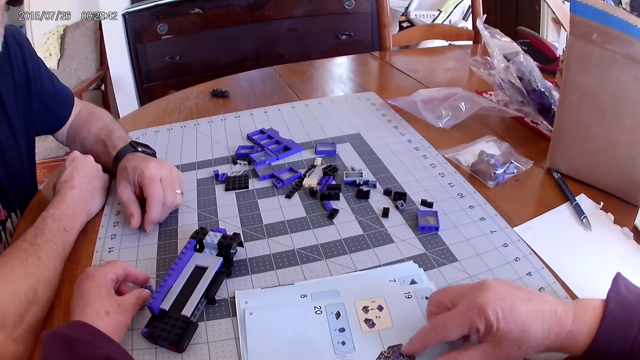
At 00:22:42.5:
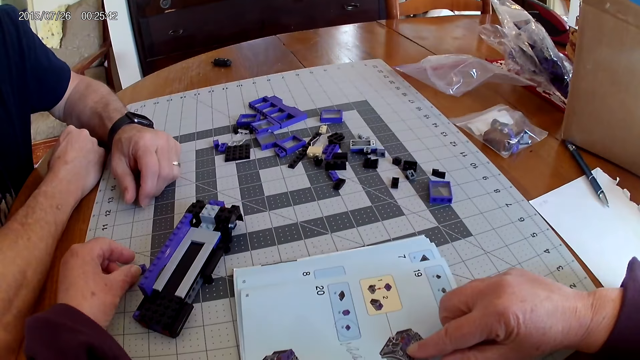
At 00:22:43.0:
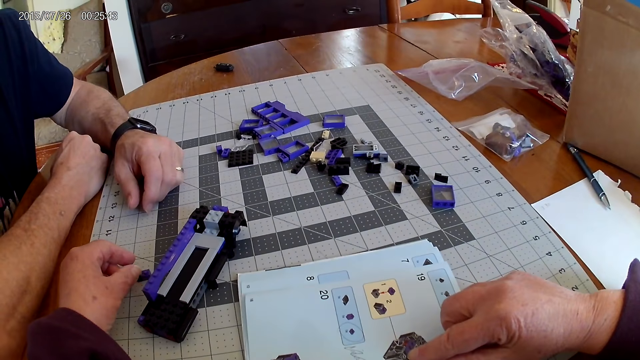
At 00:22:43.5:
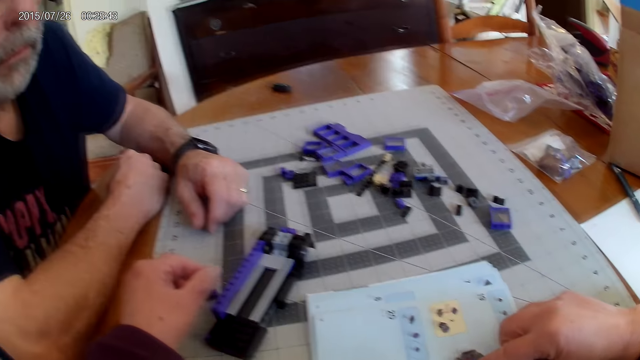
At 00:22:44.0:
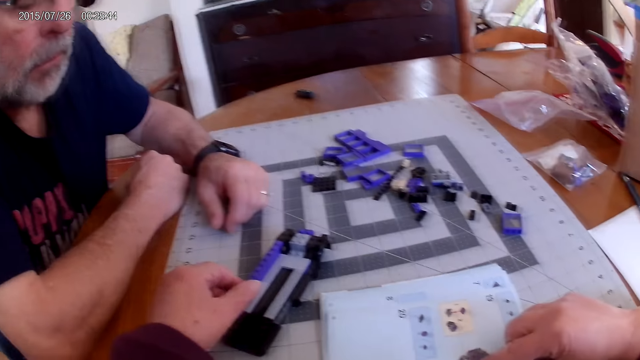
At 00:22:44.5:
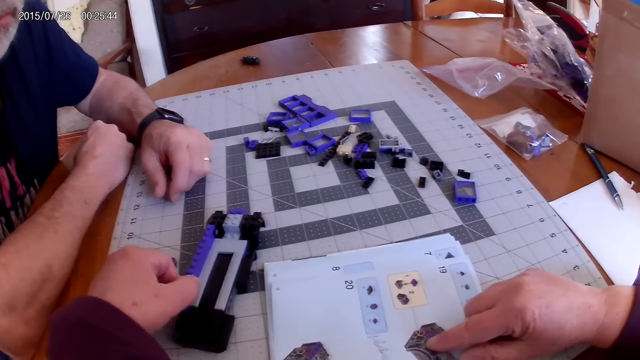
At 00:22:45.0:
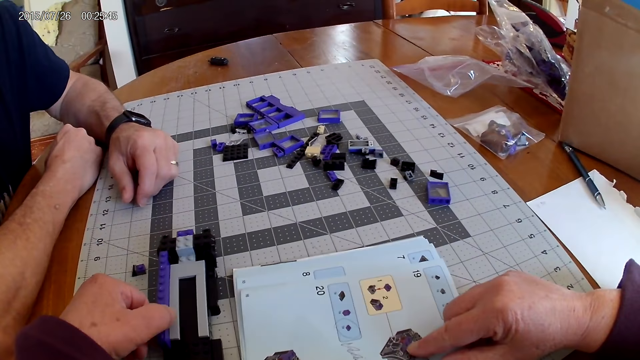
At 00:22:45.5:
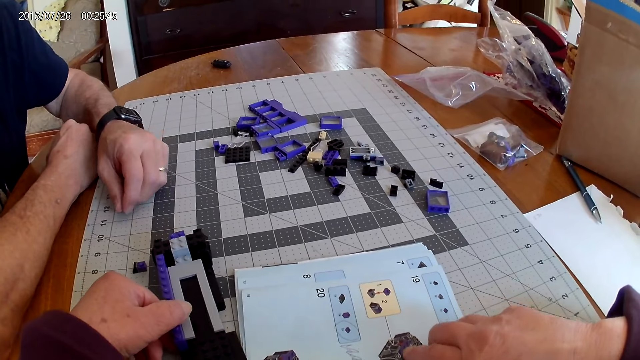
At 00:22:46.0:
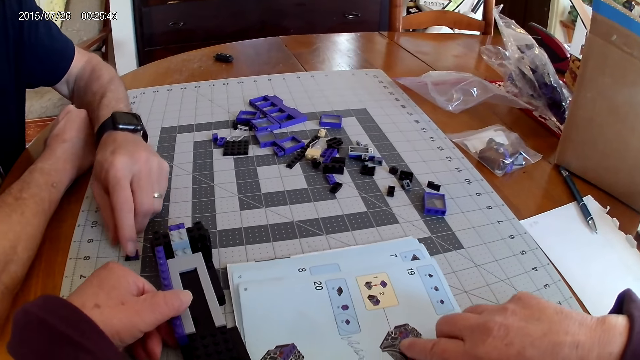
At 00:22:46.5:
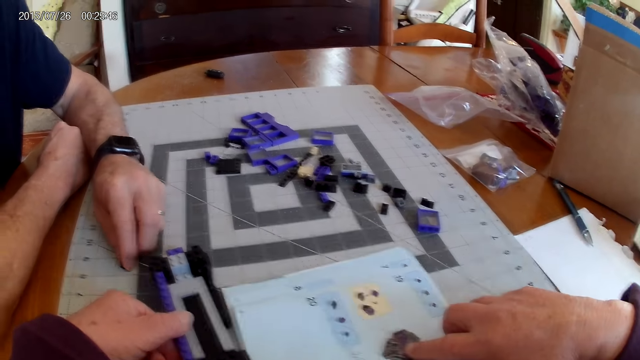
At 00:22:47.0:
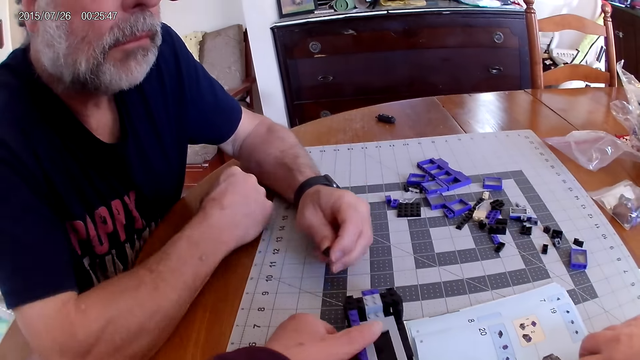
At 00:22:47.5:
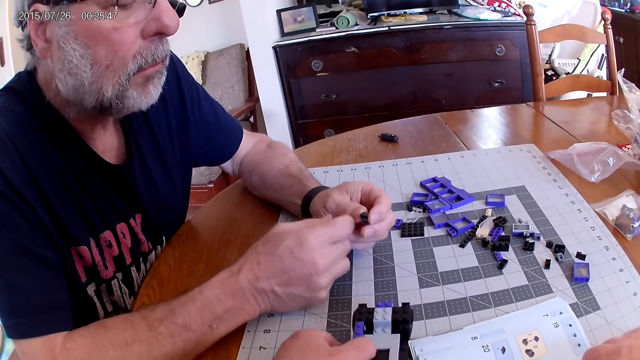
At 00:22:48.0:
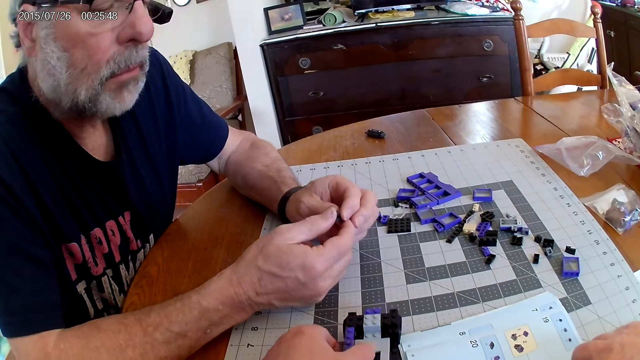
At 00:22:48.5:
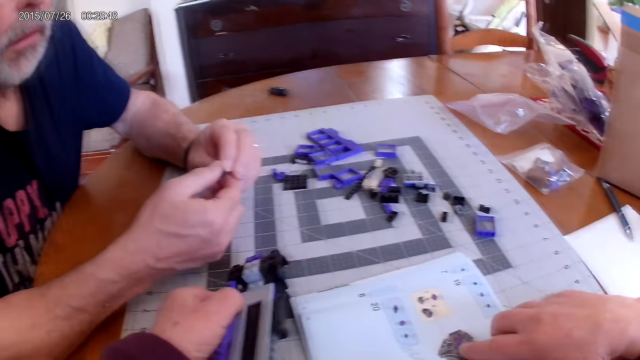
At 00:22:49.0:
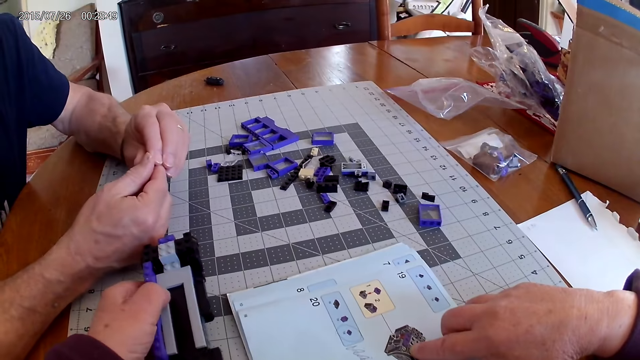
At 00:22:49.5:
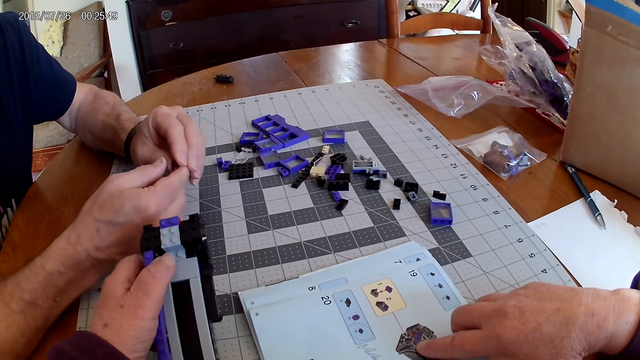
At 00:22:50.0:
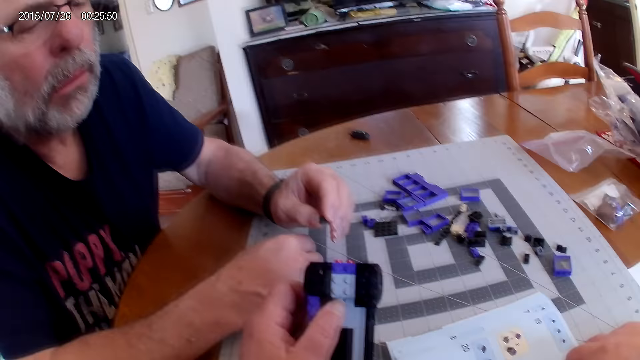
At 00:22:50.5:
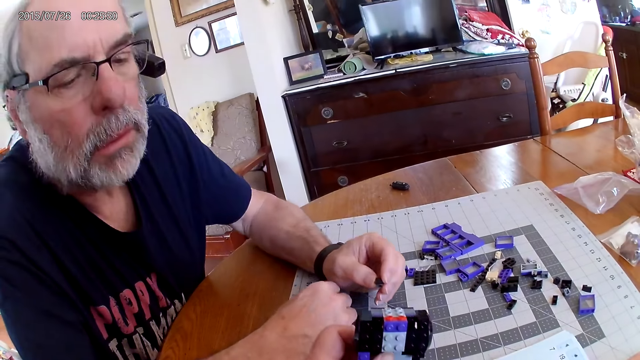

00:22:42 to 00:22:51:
The camera wearer looks at the manual instructional book. They move the plastic model. A male picks the device part from the table.

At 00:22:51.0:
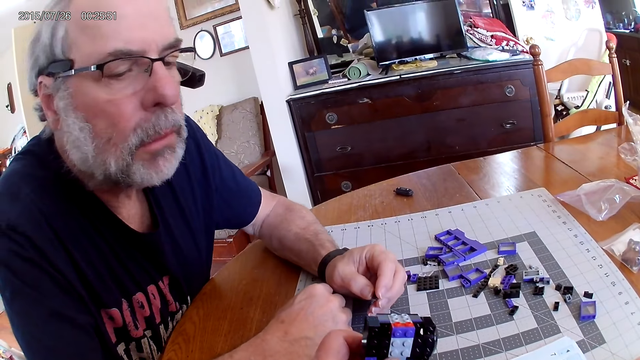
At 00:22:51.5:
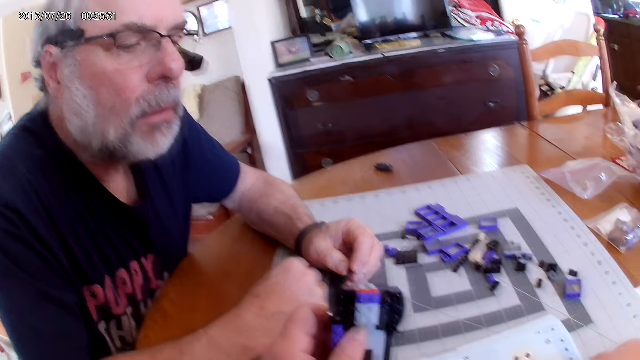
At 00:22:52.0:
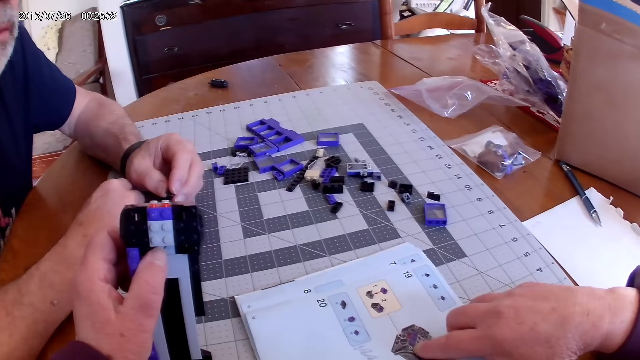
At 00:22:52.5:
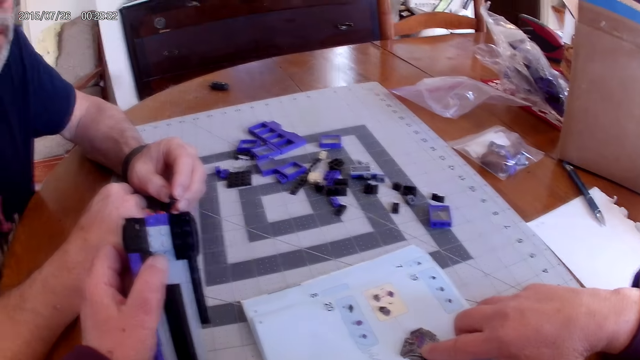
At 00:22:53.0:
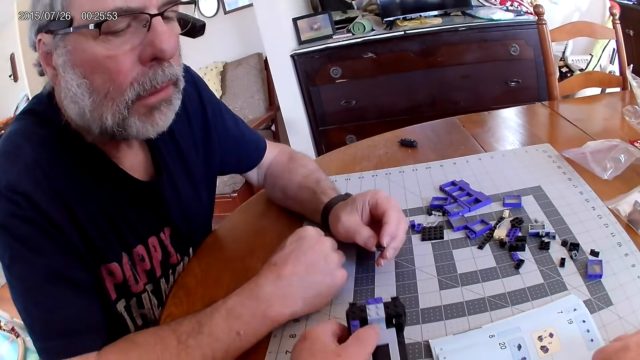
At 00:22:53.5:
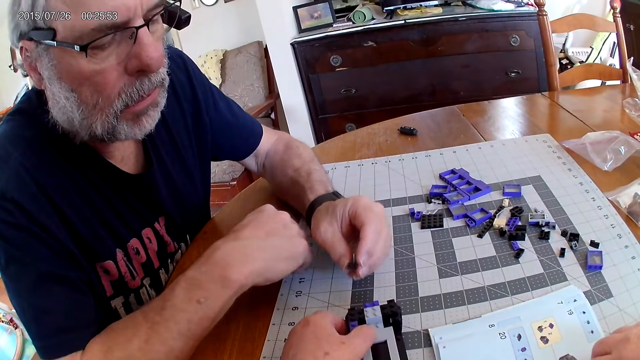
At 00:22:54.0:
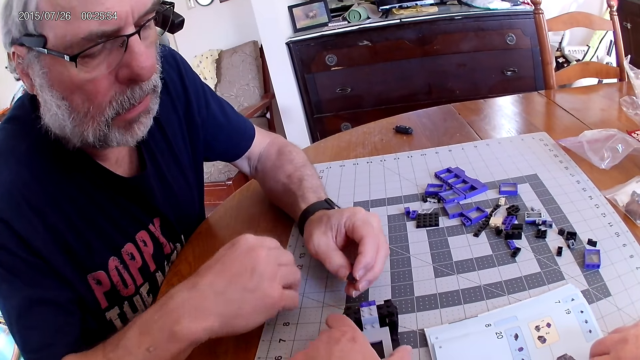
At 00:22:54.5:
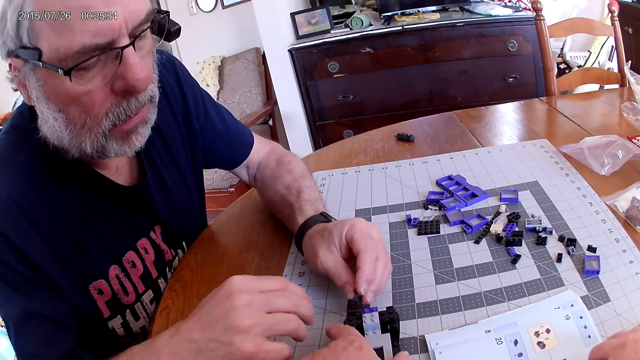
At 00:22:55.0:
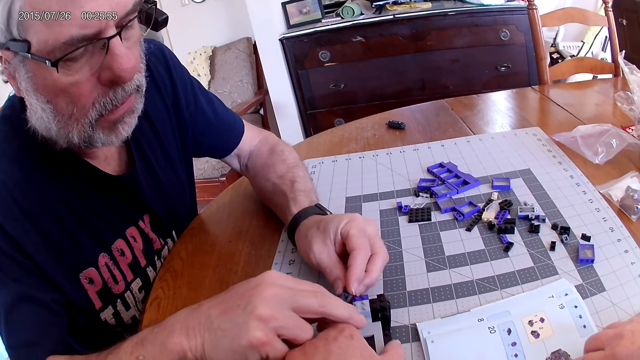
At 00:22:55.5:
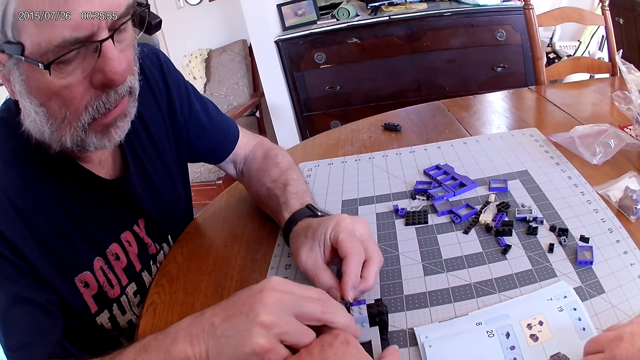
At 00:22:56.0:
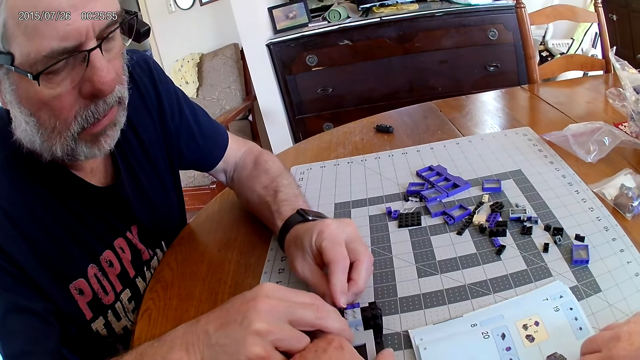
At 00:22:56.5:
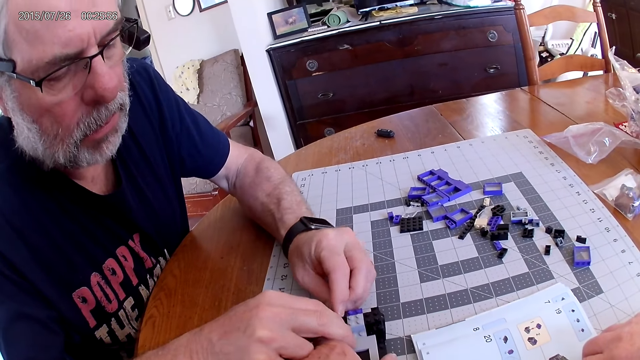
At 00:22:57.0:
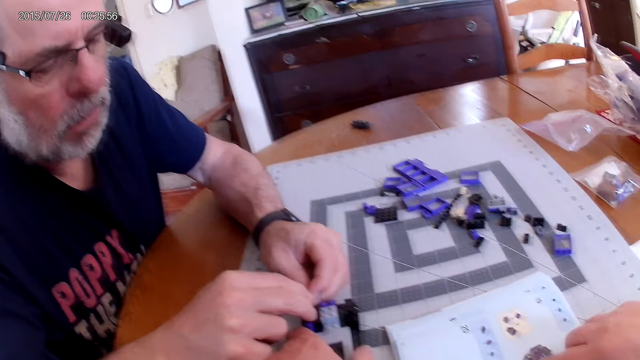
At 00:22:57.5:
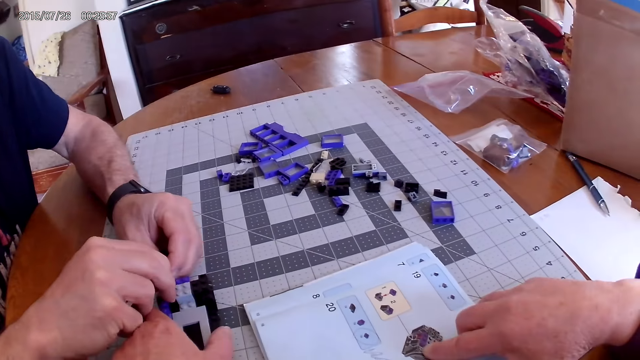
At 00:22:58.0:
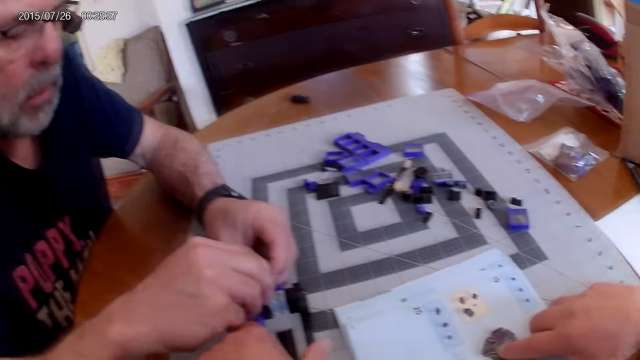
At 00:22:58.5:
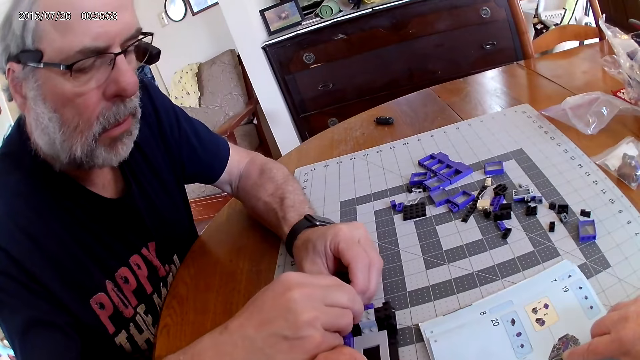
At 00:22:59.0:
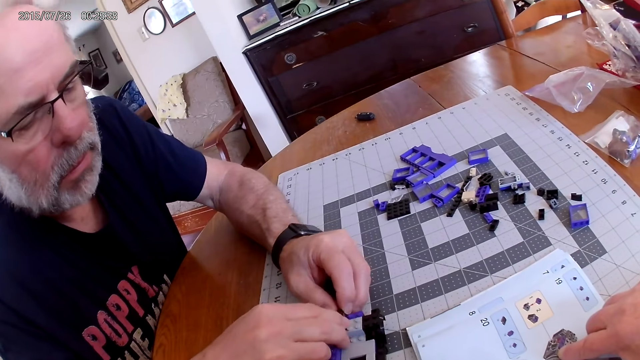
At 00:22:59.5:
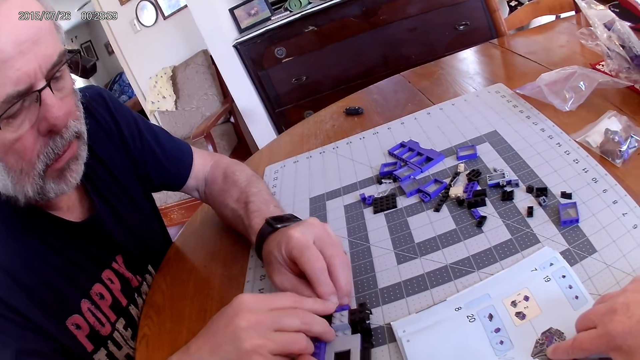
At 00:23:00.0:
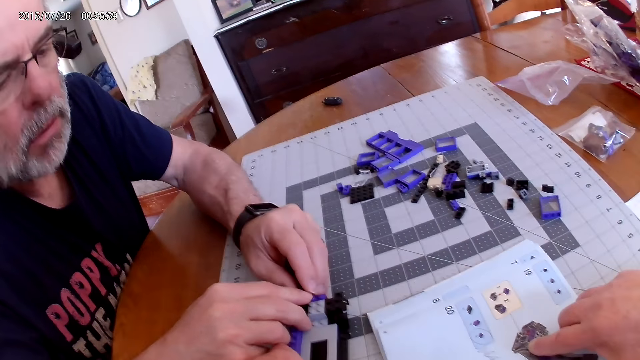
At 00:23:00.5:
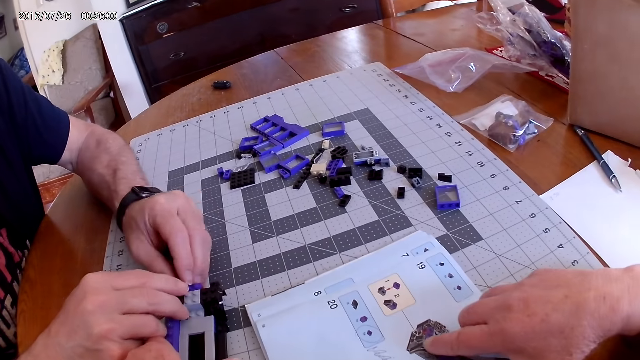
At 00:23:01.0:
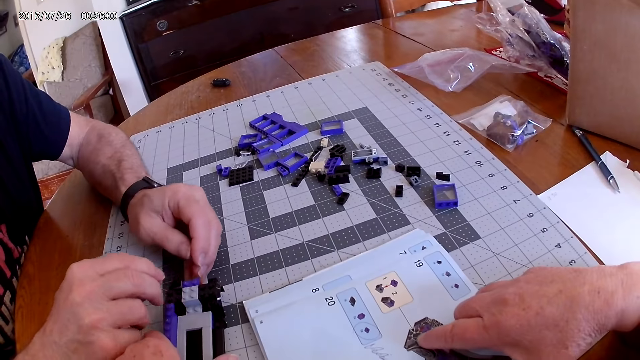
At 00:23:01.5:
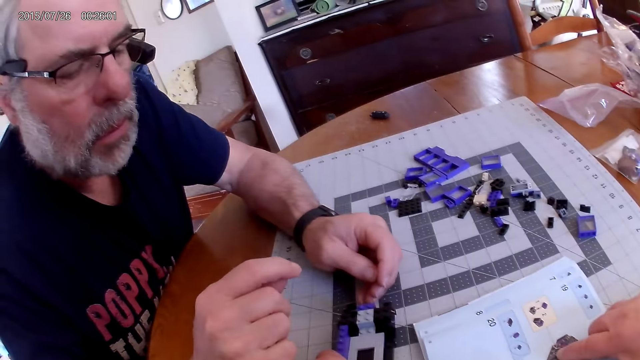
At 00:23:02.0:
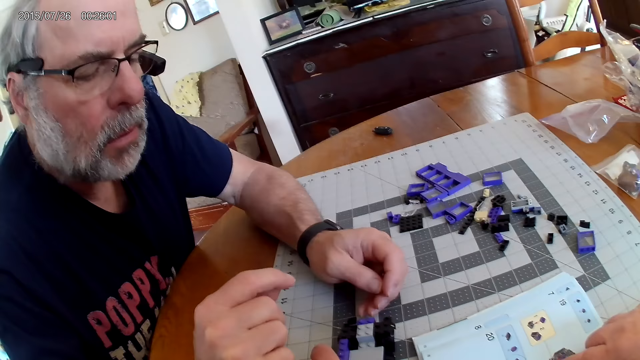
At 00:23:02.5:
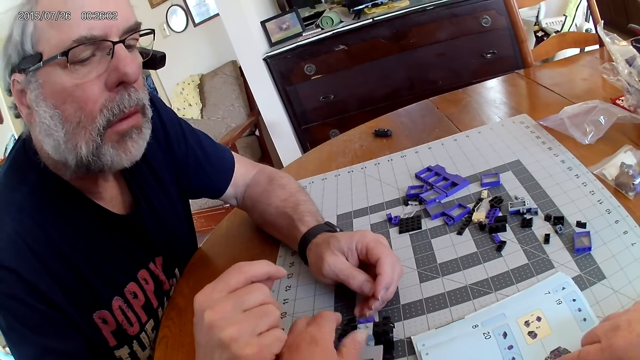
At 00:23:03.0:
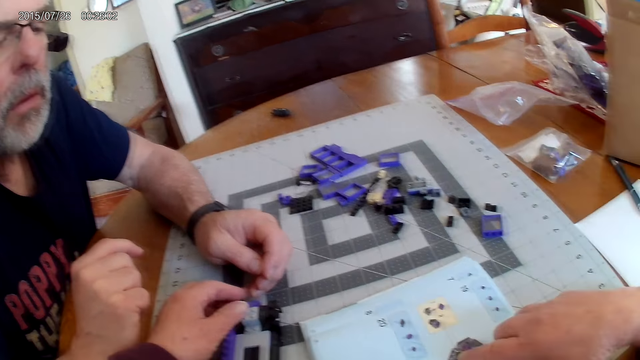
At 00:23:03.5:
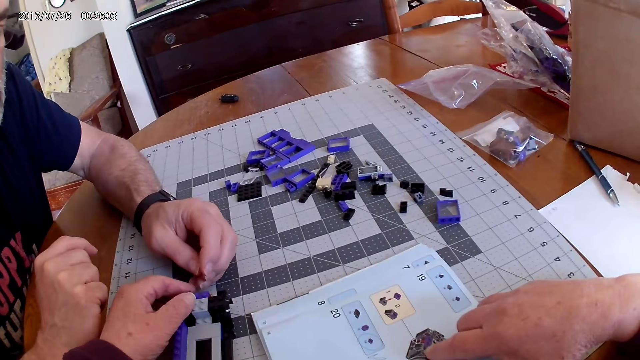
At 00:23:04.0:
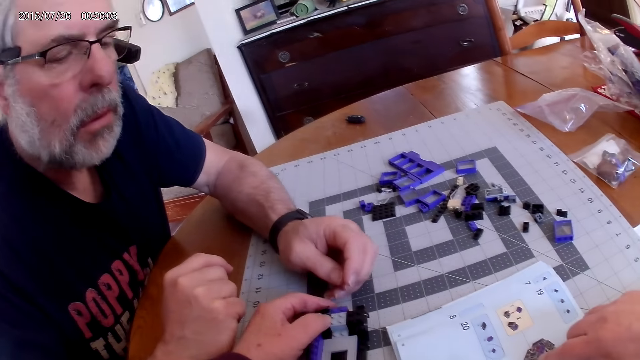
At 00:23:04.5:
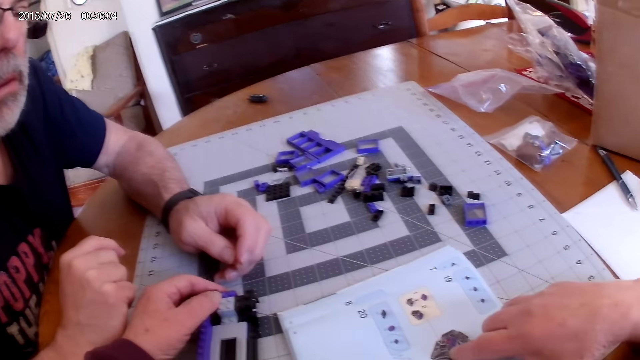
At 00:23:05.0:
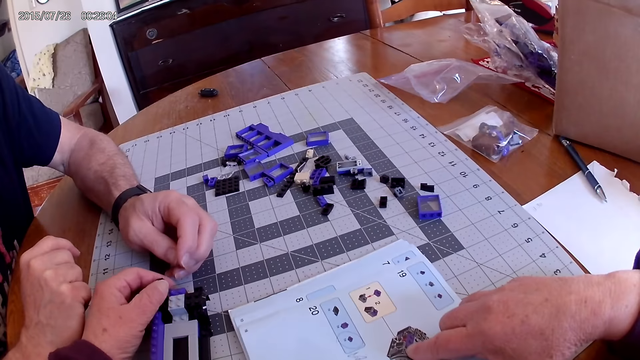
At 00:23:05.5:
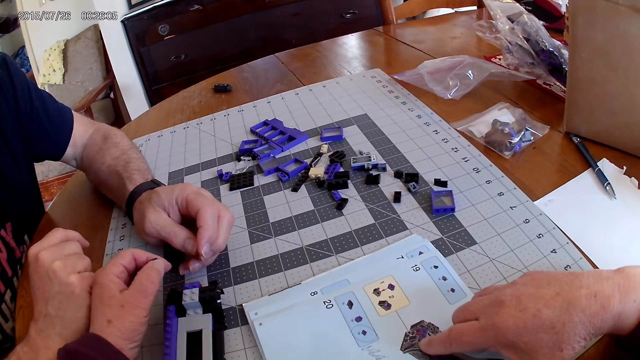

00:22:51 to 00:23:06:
The camera wearer holds the plastic model. A man fixes the plastic piece on the plastic model. The camera wearer looks at the instructional manual book.
